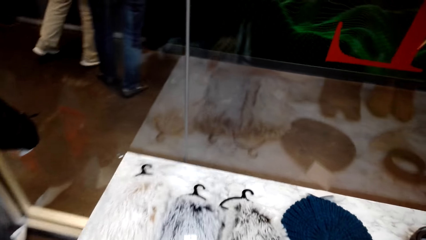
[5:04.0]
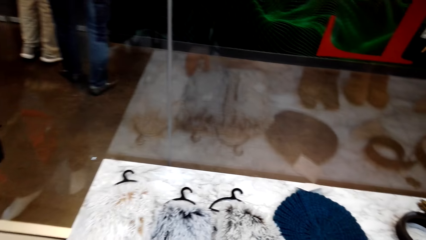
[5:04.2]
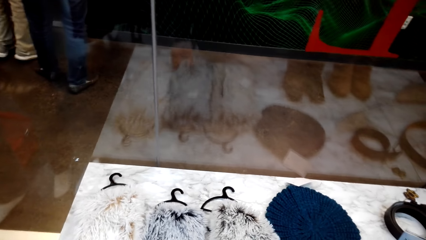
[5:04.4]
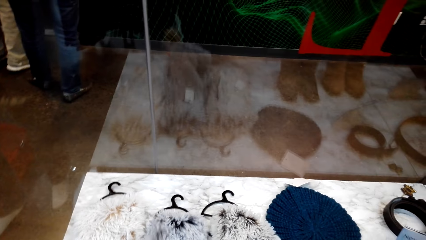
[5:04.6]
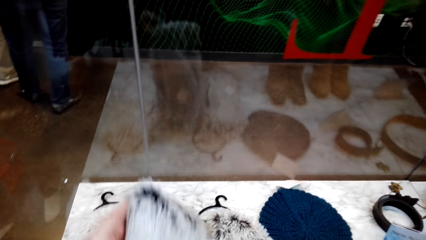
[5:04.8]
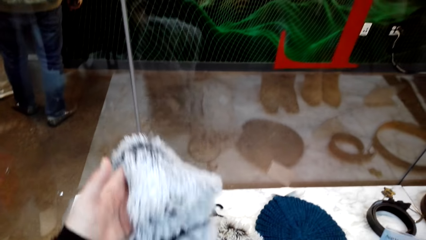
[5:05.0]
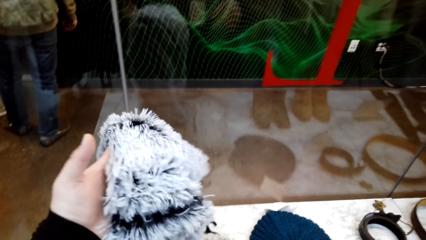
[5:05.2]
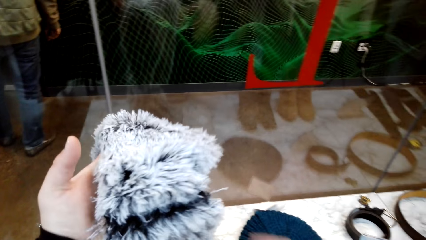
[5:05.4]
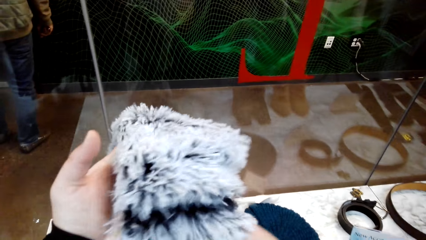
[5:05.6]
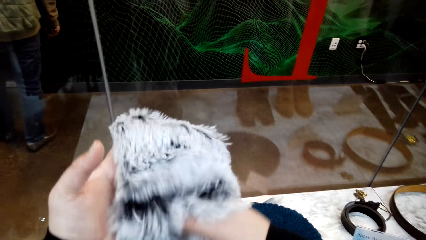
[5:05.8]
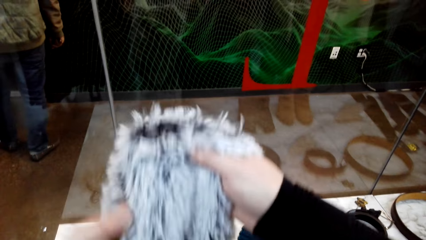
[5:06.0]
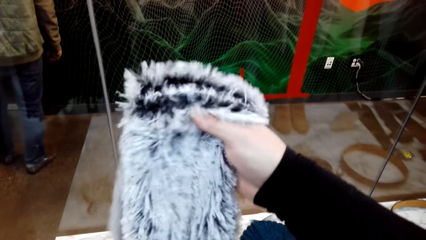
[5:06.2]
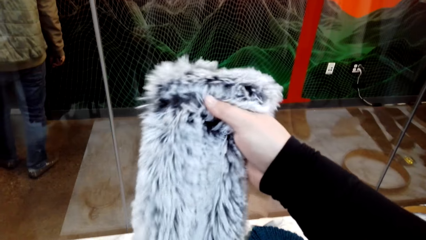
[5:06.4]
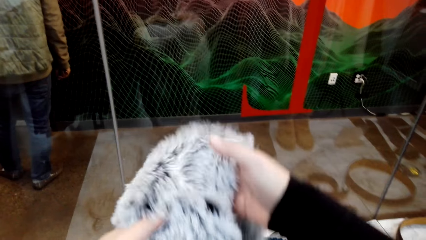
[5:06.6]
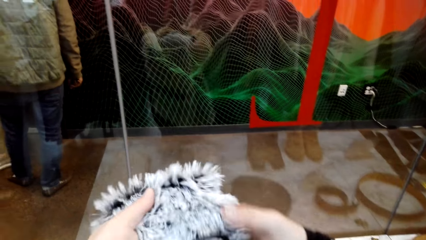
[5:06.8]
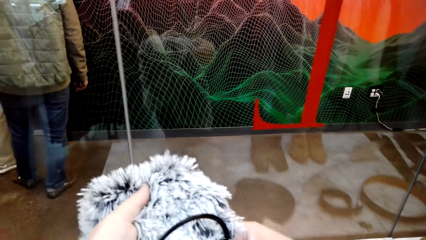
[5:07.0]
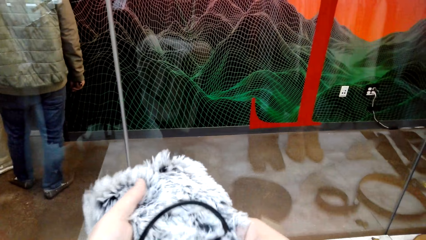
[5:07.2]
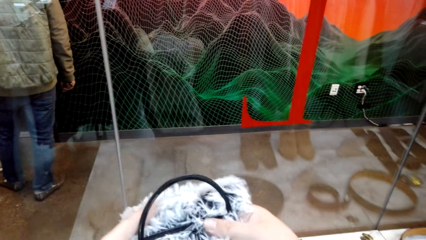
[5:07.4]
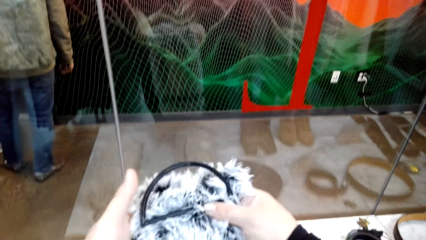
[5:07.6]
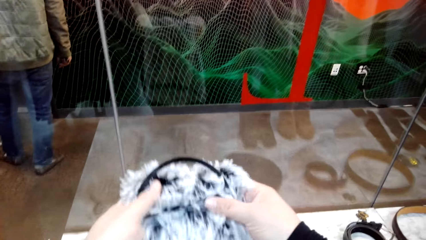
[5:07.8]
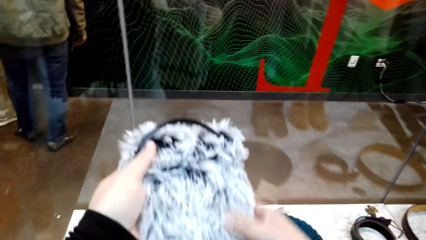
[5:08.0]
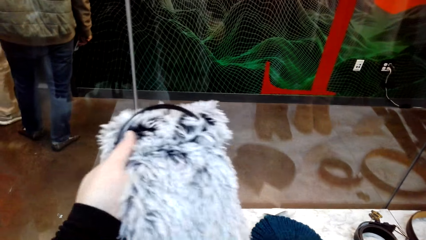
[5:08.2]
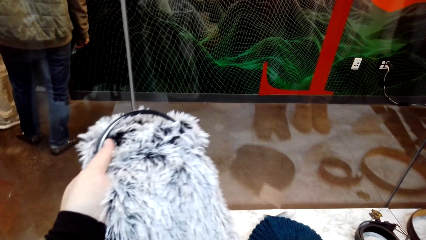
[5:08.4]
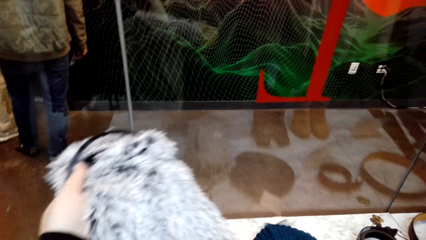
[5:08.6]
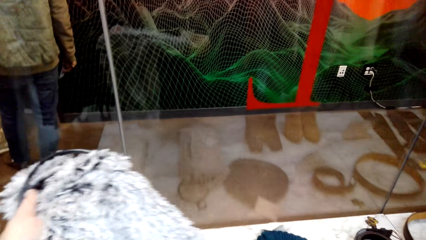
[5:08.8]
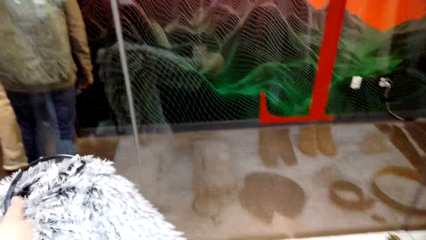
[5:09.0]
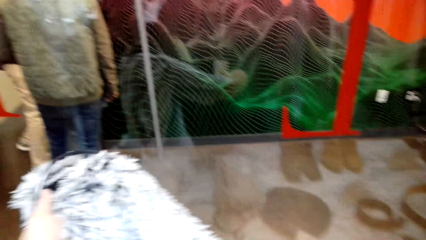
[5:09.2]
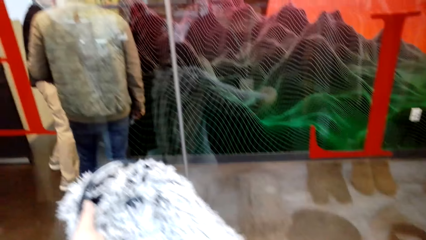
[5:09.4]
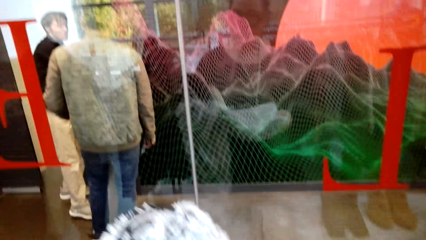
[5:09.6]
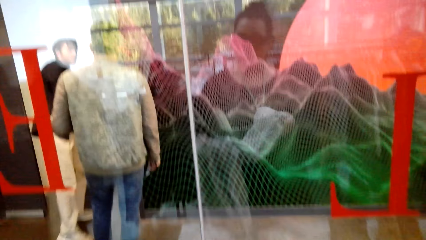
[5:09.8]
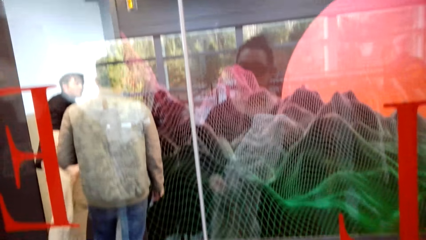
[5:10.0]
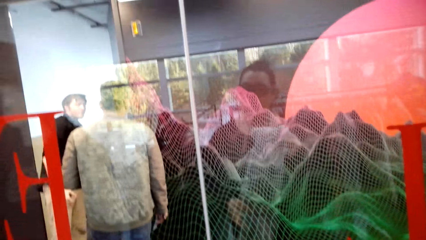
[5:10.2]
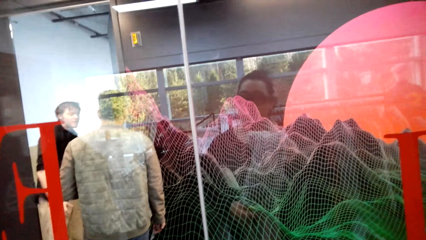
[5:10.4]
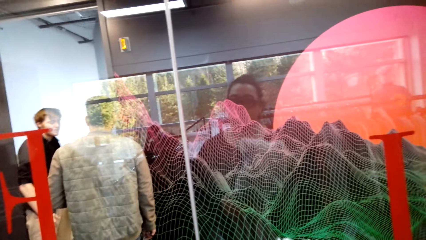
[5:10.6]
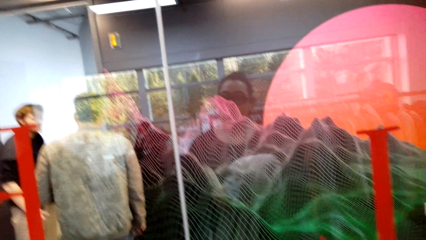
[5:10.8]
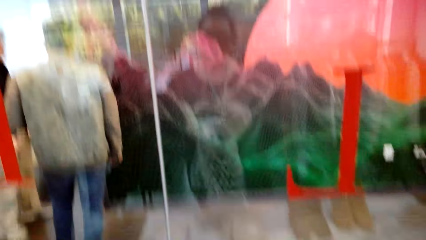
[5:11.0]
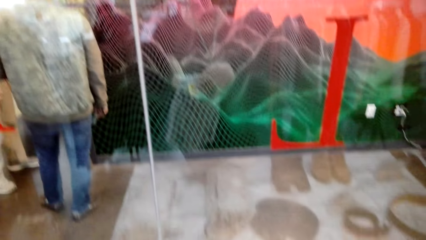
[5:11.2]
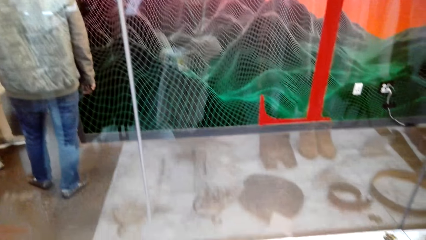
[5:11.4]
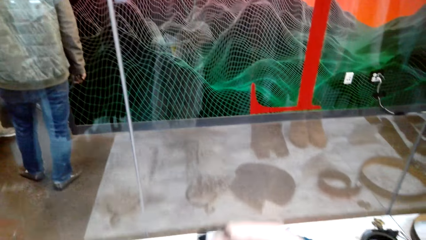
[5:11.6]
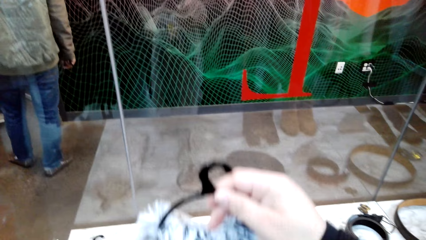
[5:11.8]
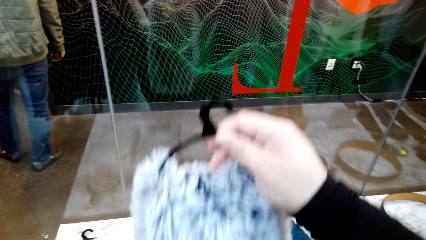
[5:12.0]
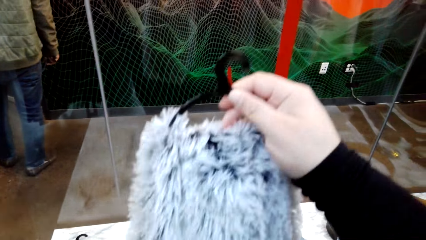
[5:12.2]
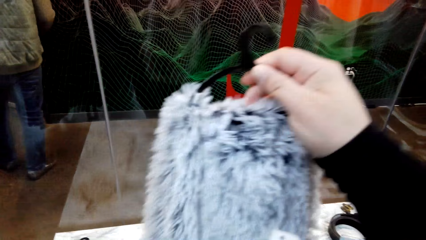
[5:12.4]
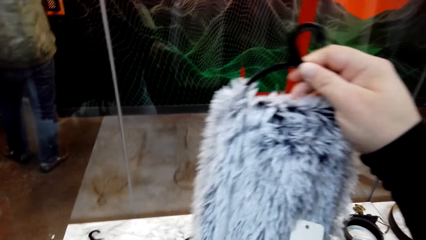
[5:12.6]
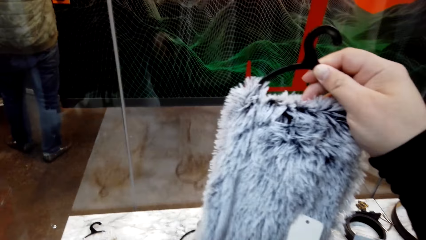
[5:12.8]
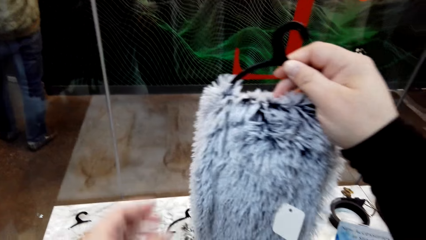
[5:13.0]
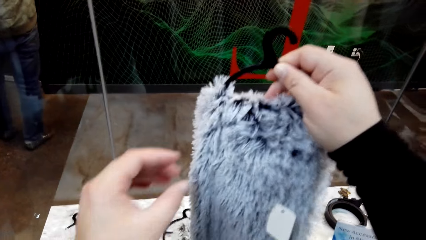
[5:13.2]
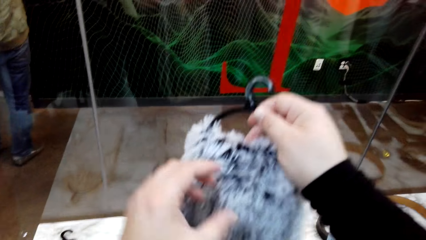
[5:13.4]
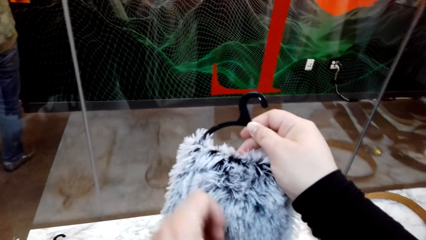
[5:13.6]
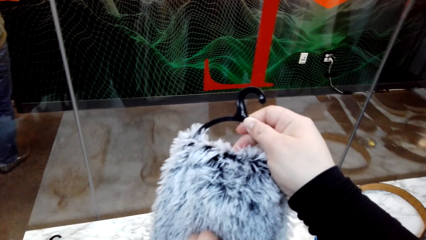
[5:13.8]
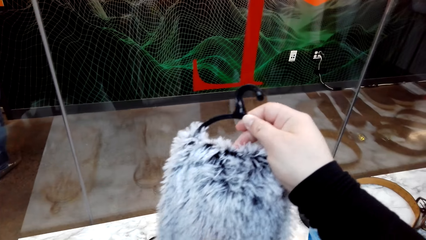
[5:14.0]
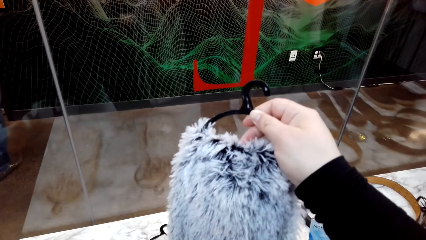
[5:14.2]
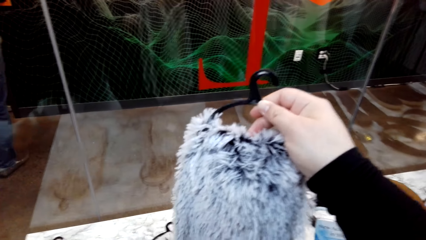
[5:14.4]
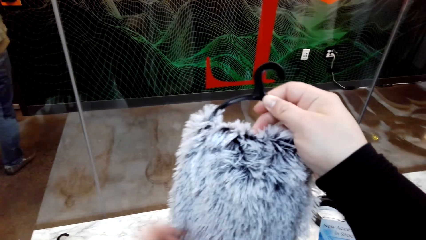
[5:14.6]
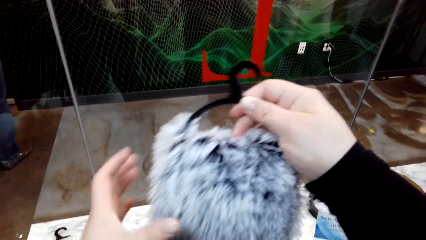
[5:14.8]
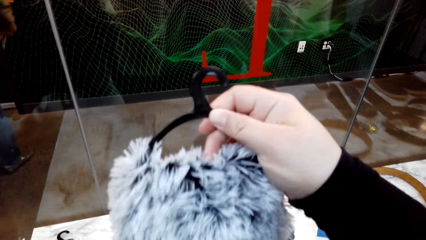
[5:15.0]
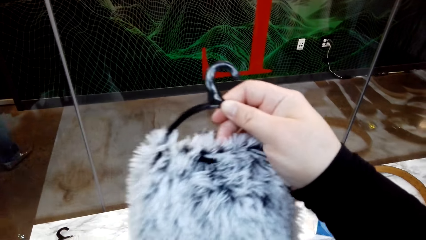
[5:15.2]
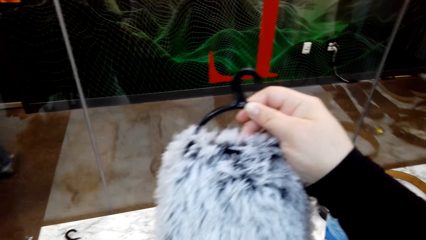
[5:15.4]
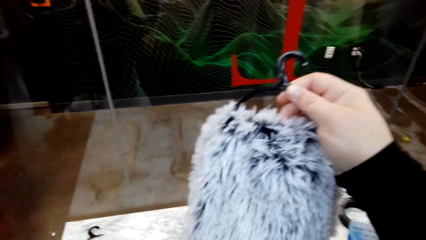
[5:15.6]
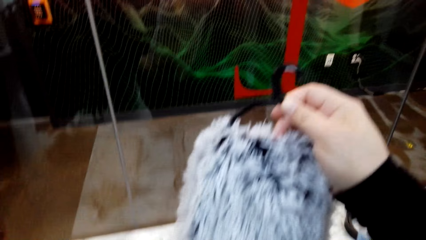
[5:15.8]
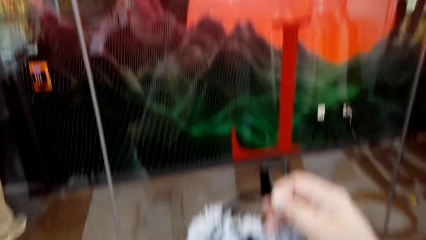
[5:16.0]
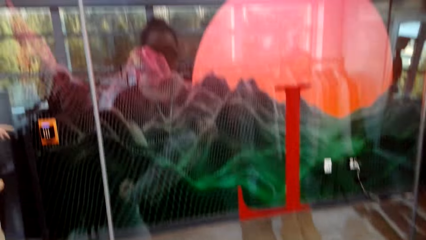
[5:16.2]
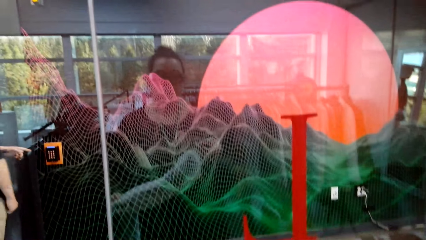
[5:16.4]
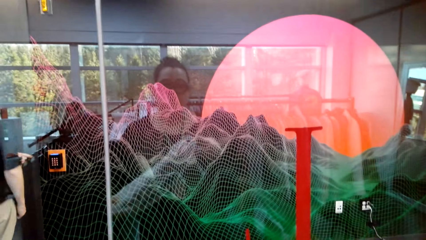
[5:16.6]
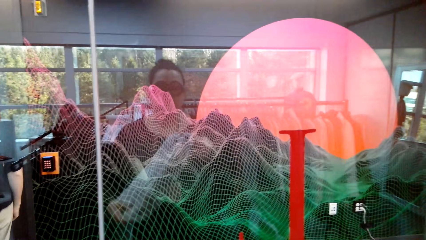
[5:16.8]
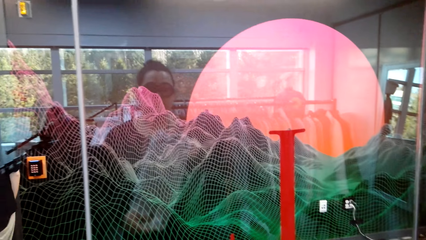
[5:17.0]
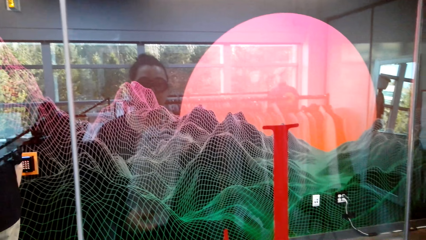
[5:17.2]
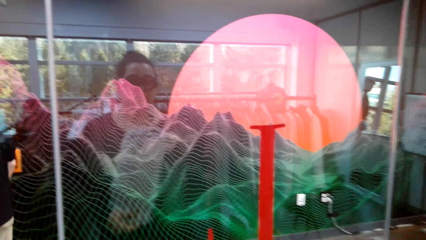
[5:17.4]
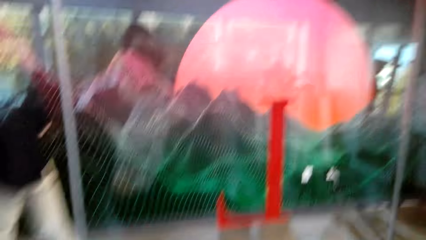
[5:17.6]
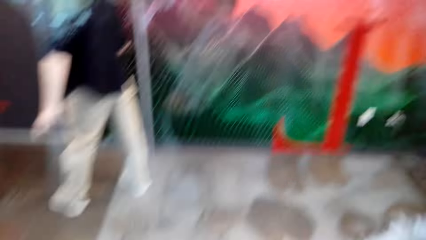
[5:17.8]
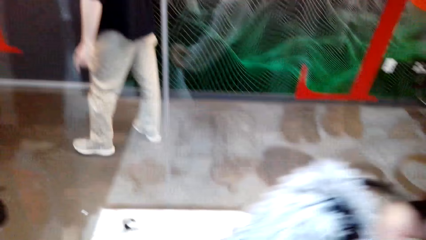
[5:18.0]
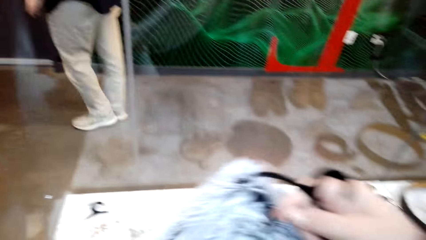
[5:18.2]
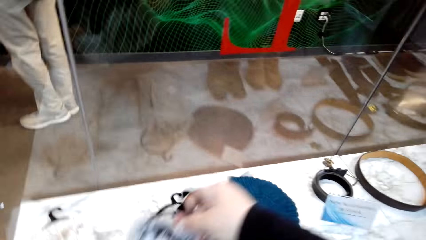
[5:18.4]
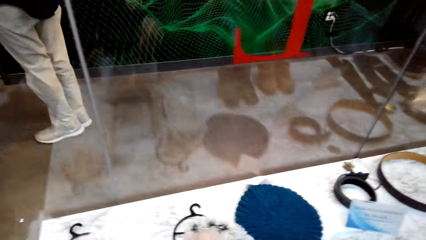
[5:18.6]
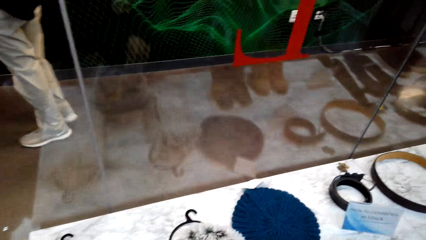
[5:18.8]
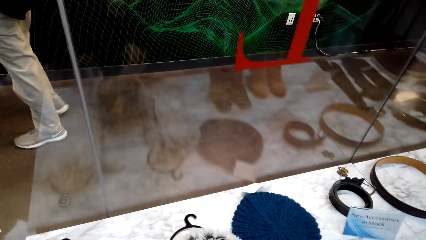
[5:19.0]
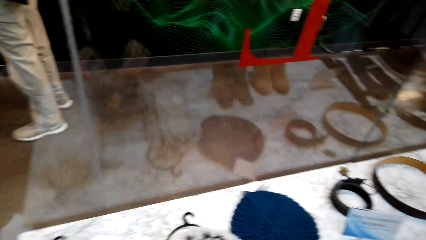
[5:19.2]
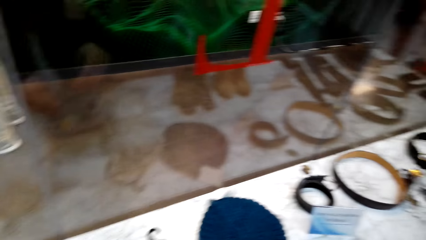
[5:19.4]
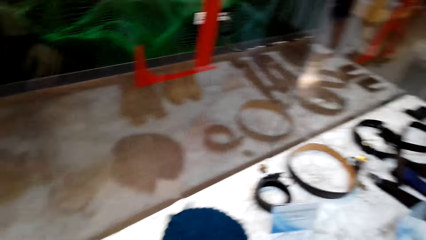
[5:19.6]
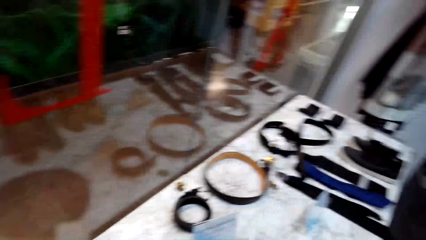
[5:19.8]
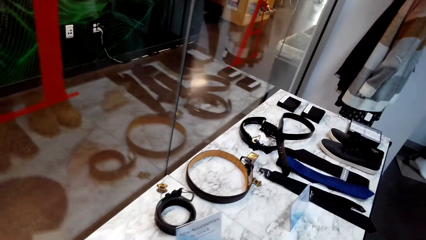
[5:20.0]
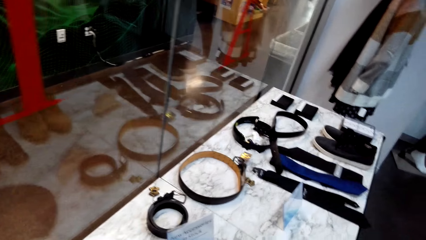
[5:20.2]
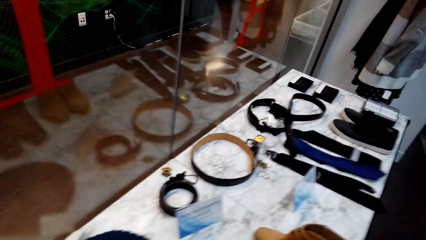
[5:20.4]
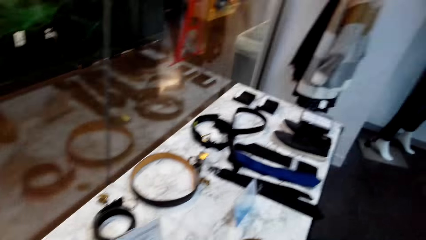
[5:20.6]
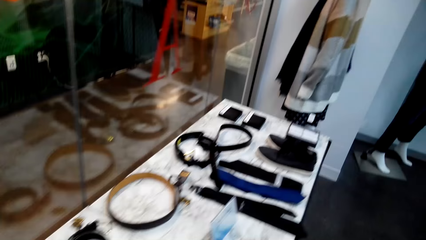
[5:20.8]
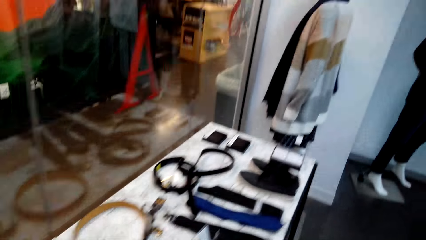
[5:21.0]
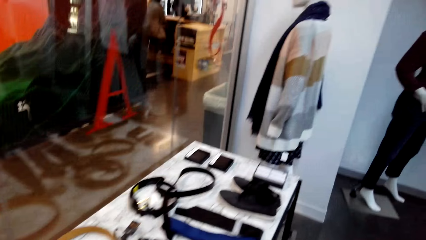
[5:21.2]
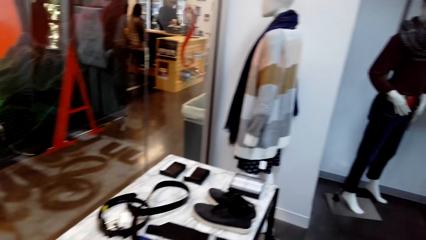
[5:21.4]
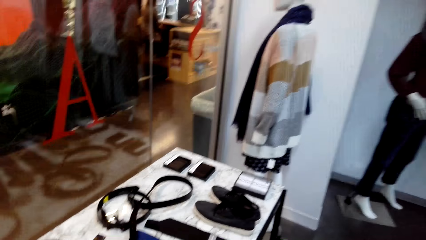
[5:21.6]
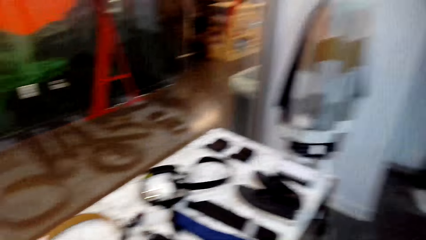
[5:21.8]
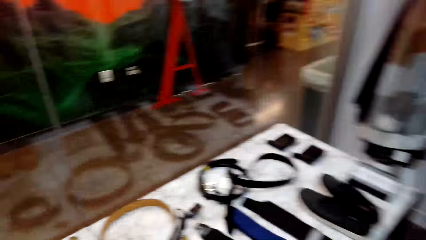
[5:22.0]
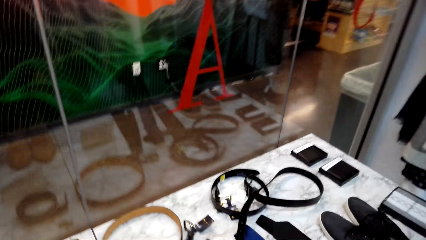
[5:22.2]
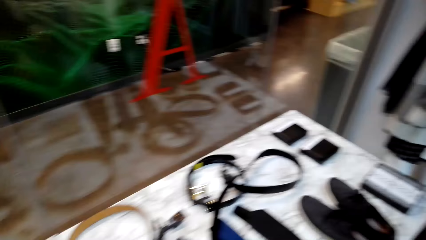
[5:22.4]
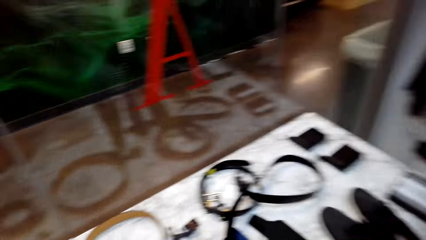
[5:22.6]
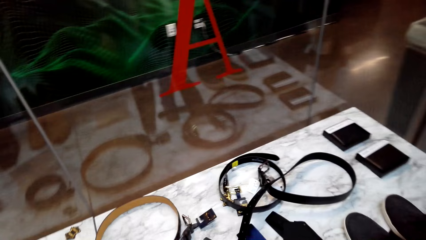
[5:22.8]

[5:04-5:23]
The camera wearer holds a scarf. They inspect the scarf. They lift the scarf. They put the scarf on the table.
